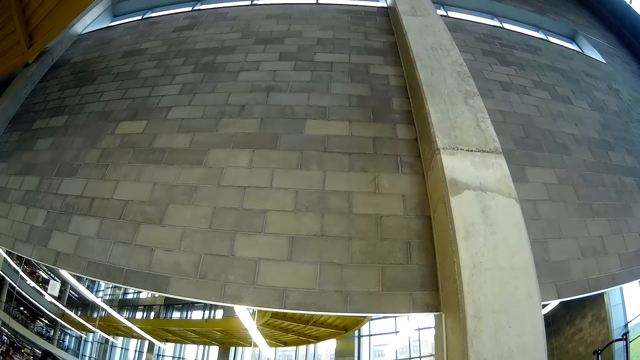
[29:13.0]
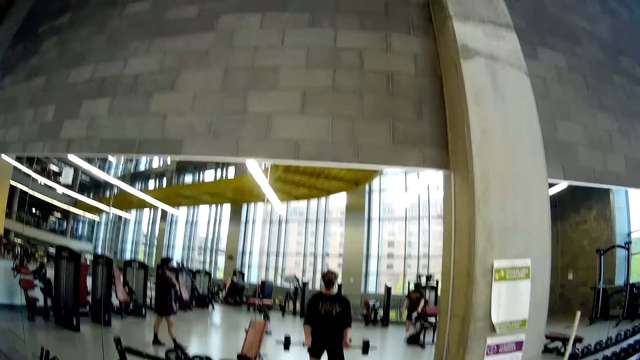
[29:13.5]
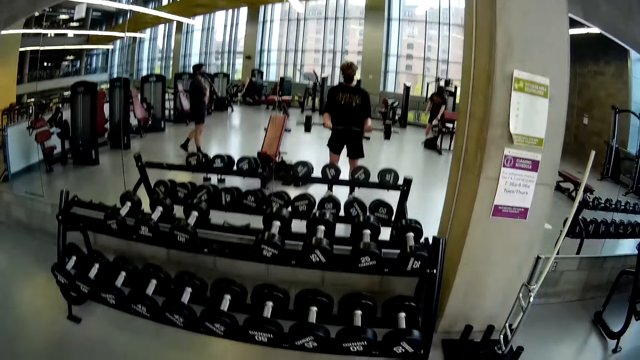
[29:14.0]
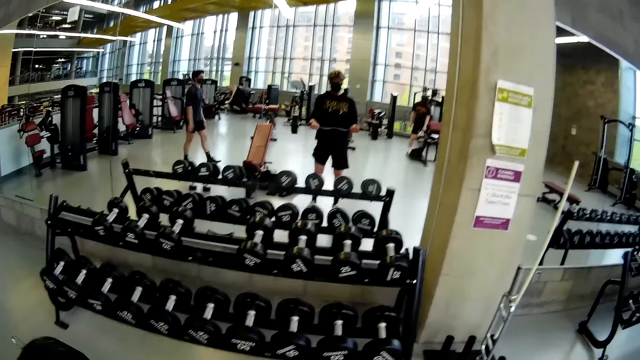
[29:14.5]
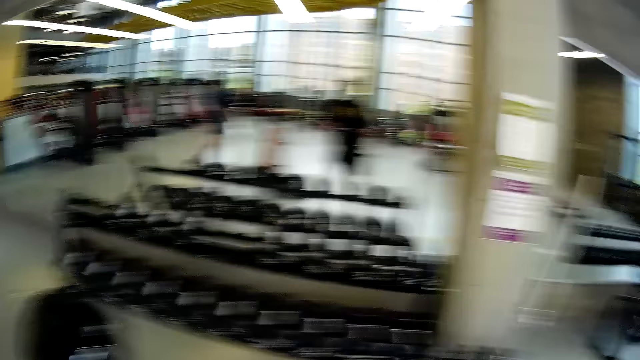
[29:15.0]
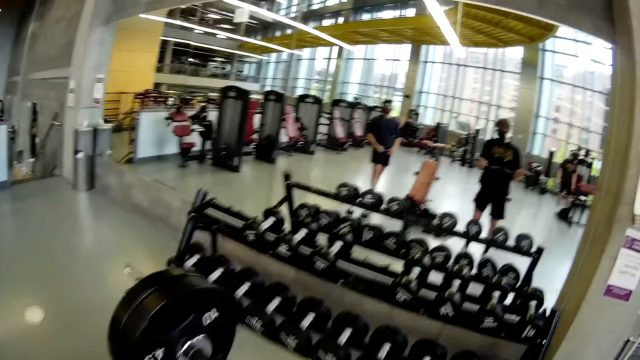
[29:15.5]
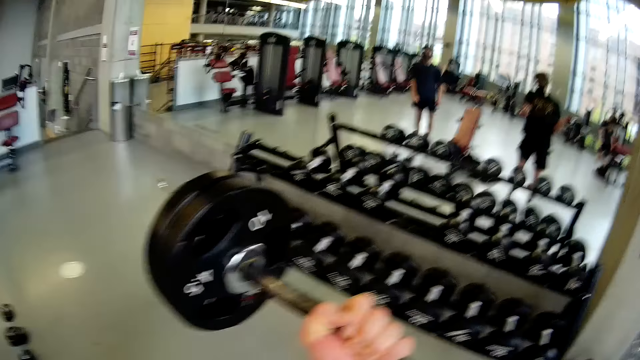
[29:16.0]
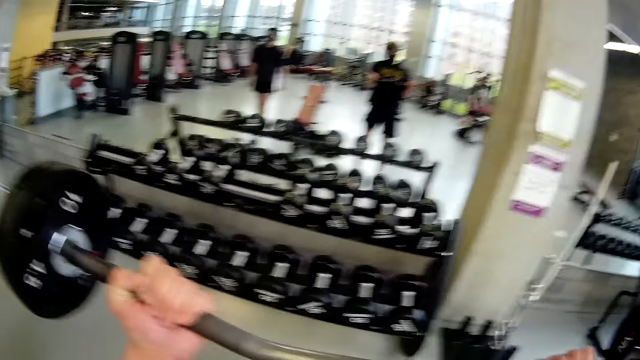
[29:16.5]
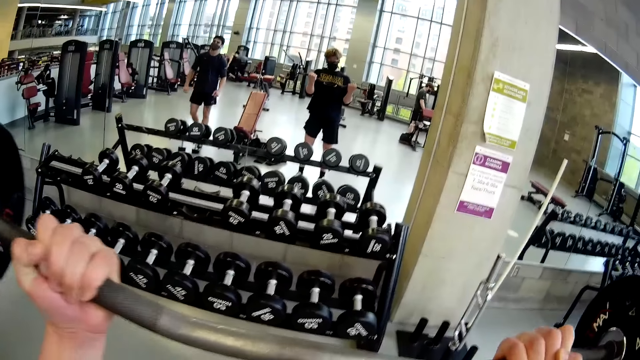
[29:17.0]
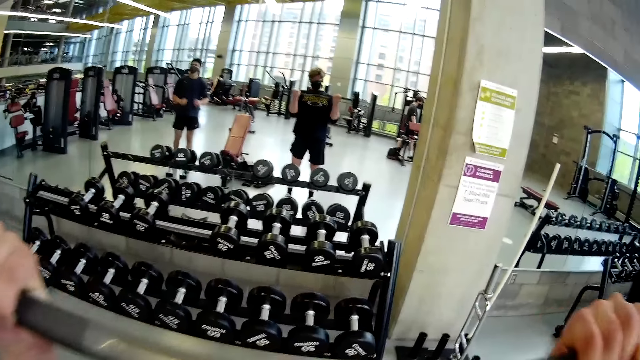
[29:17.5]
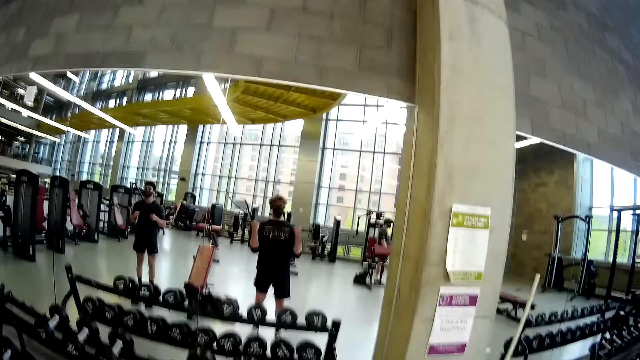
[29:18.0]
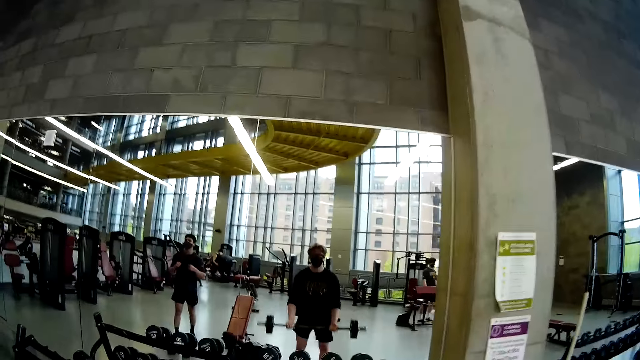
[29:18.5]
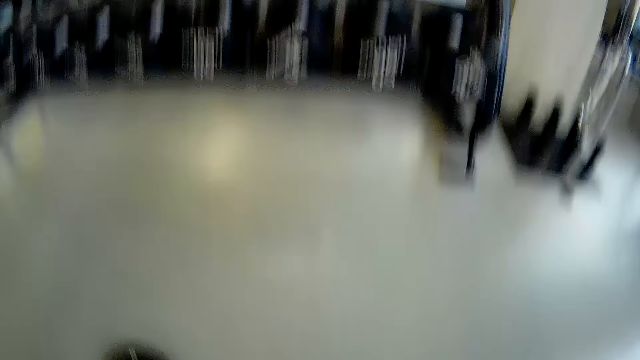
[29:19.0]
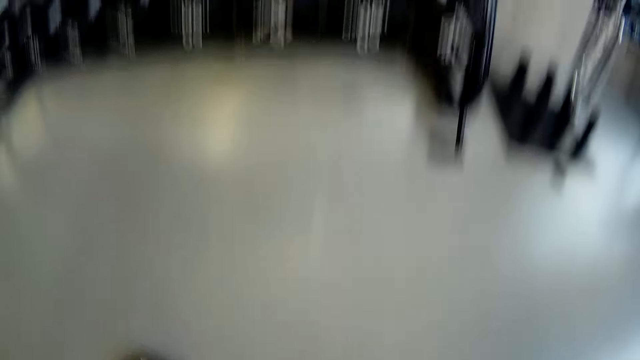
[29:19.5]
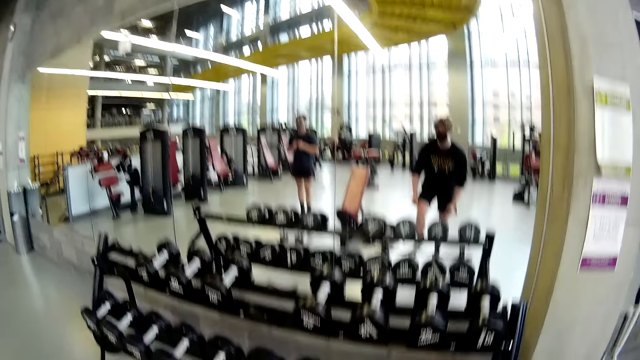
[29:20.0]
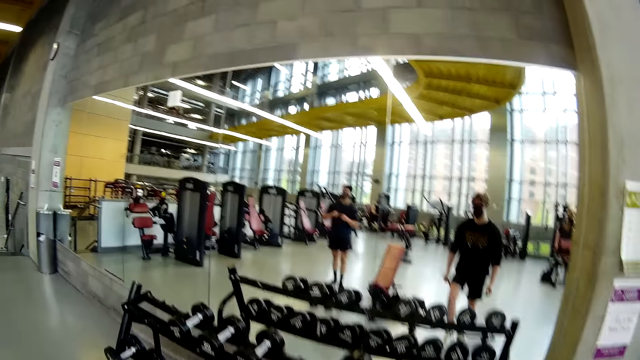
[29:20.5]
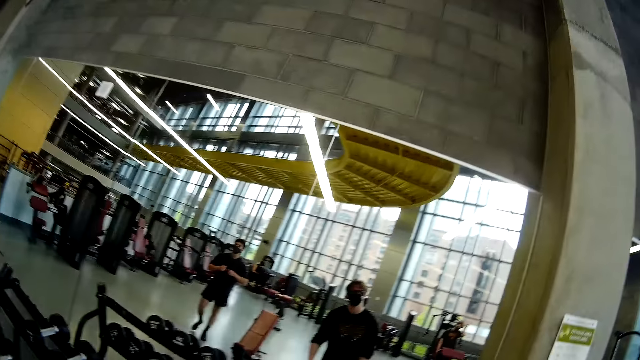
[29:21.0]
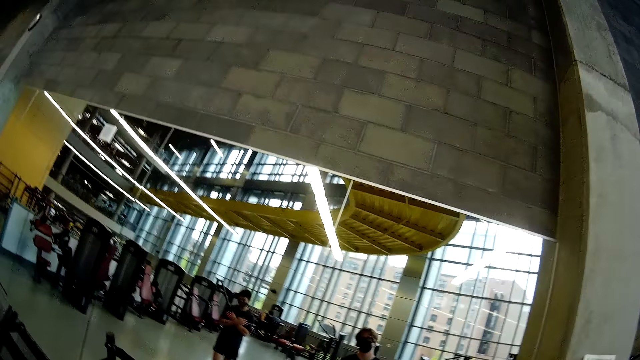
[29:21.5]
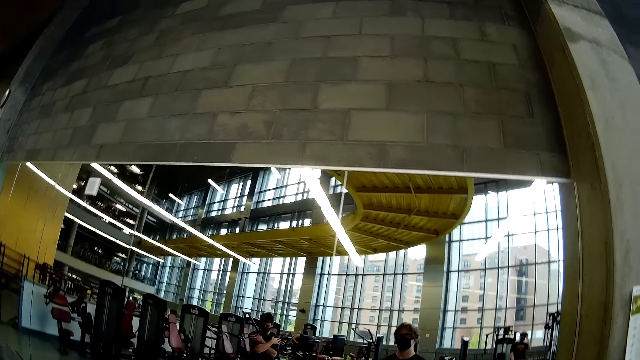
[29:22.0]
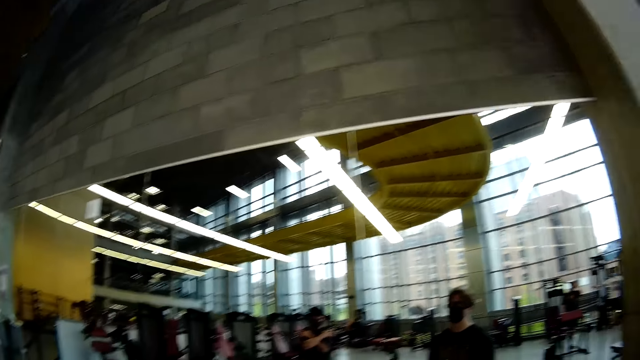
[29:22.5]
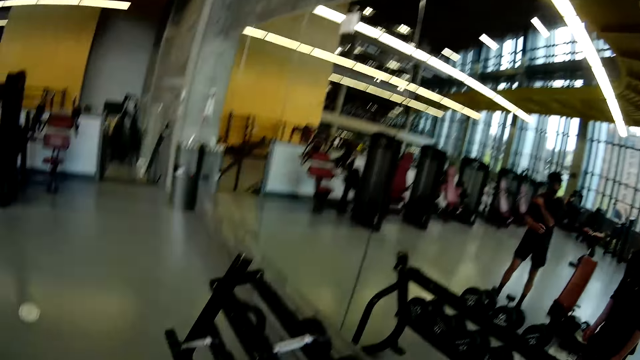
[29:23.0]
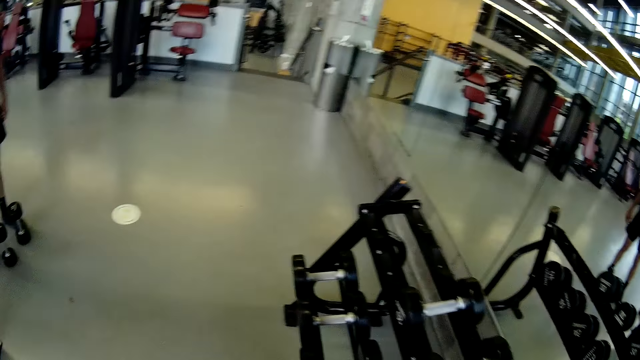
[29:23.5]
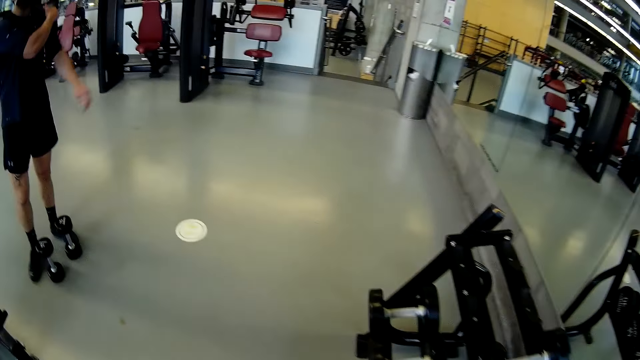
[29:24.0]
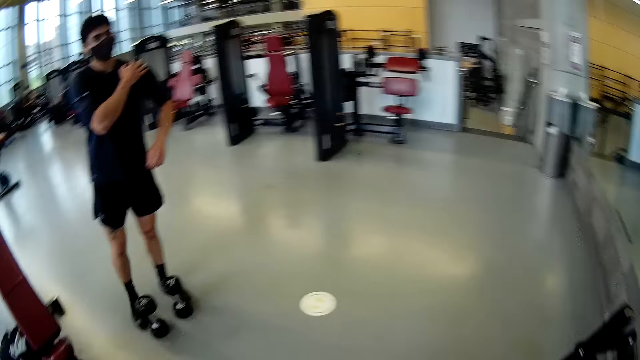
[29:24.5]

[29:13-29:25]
The camera wearer drops the barbell on the floor with both hands. They interact with the man.

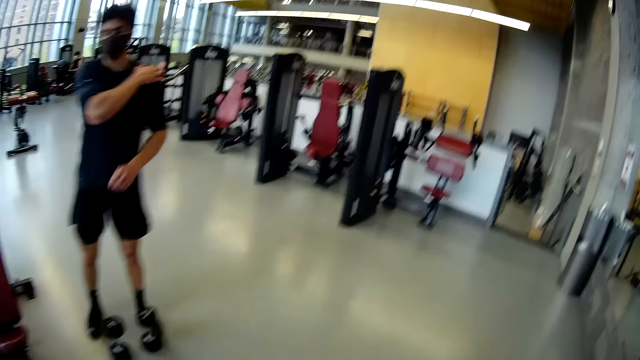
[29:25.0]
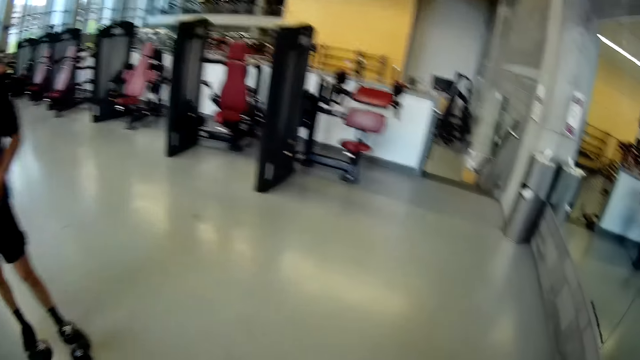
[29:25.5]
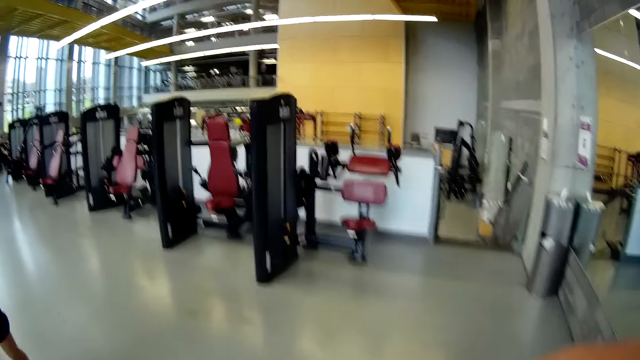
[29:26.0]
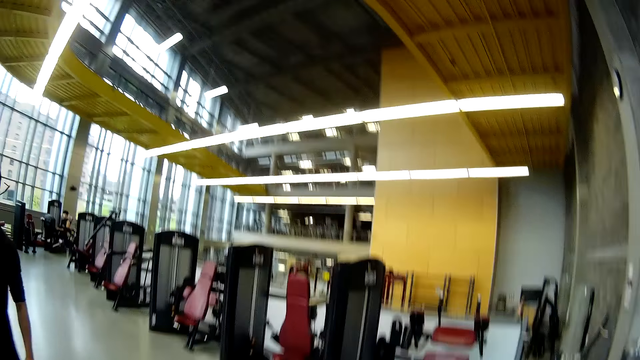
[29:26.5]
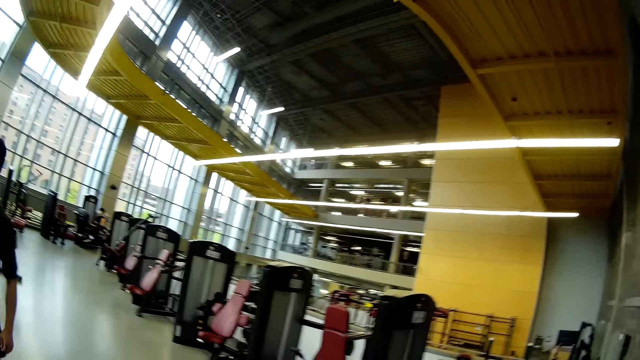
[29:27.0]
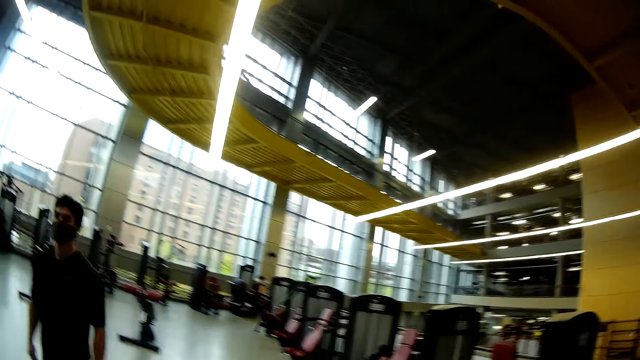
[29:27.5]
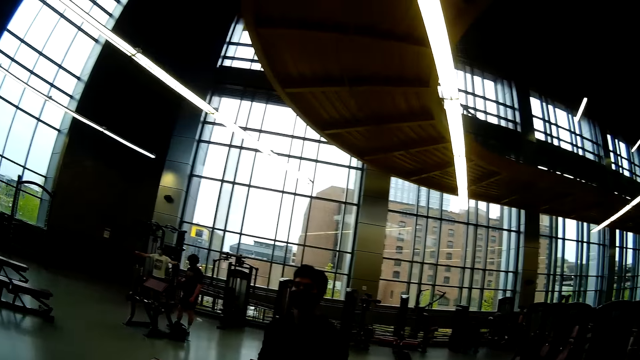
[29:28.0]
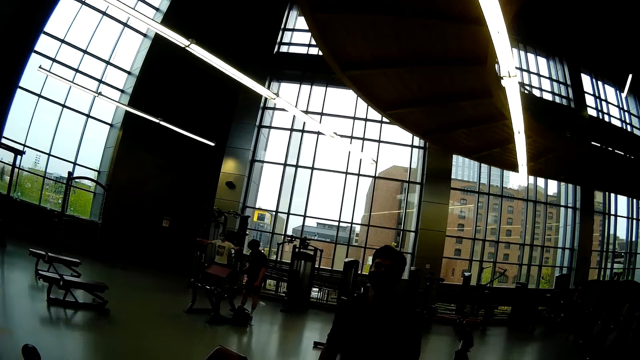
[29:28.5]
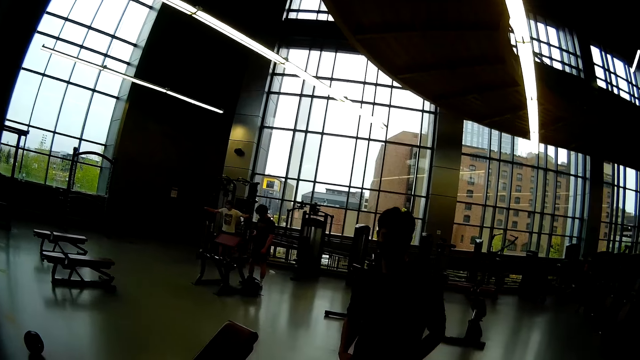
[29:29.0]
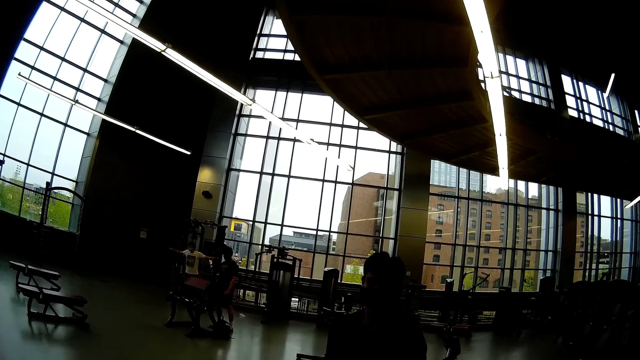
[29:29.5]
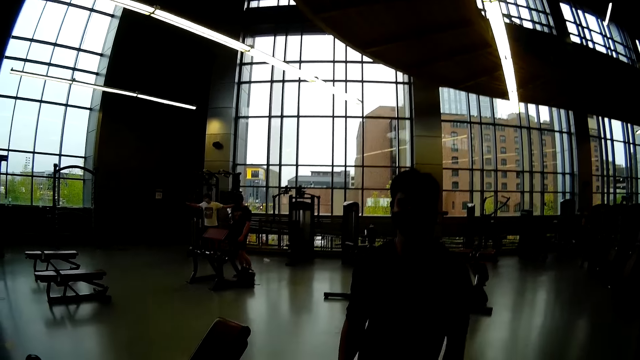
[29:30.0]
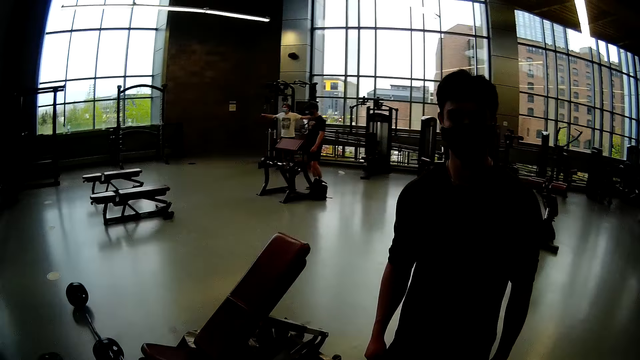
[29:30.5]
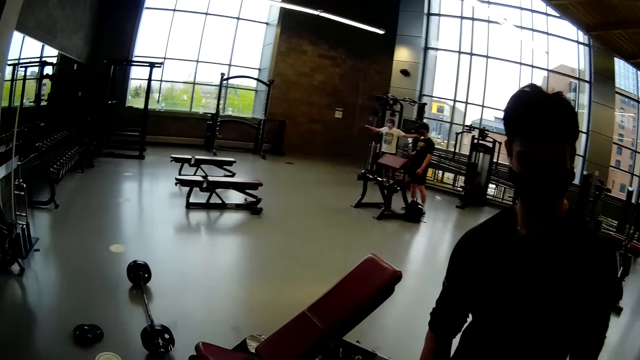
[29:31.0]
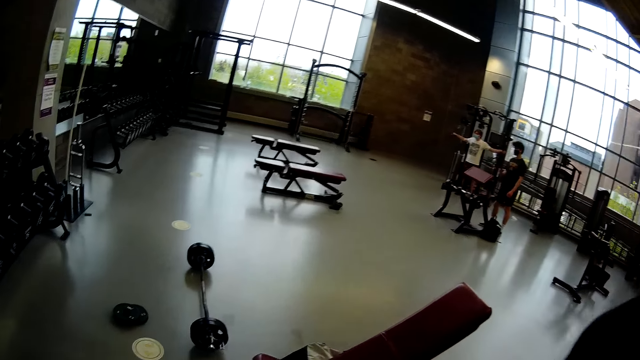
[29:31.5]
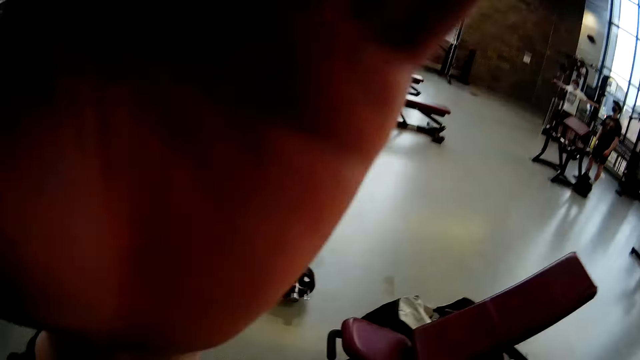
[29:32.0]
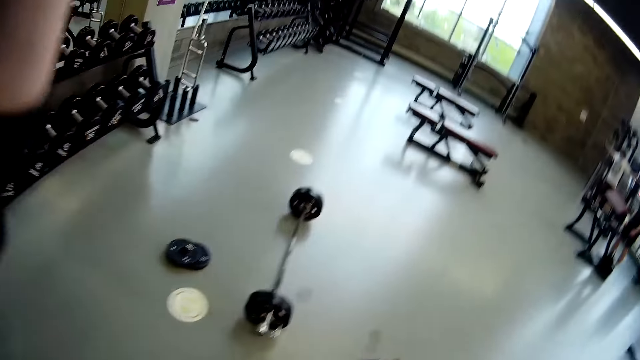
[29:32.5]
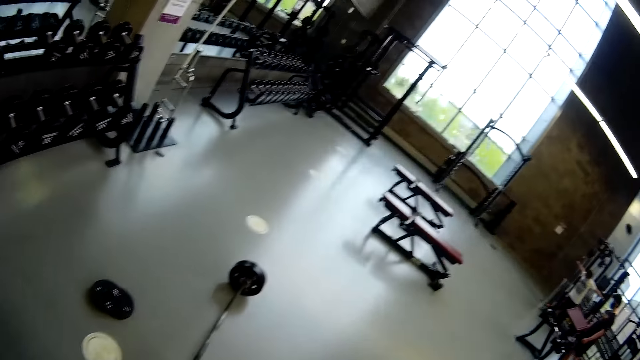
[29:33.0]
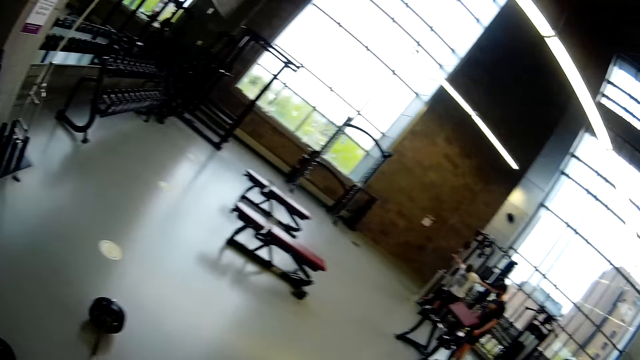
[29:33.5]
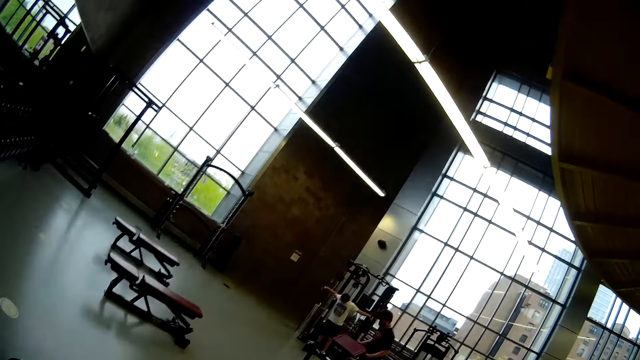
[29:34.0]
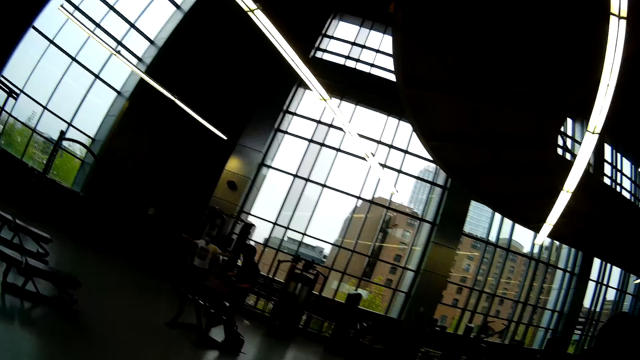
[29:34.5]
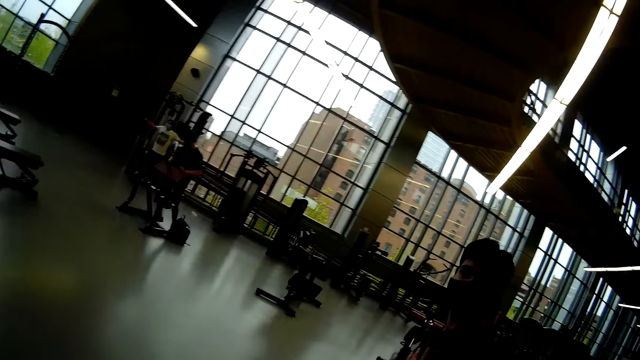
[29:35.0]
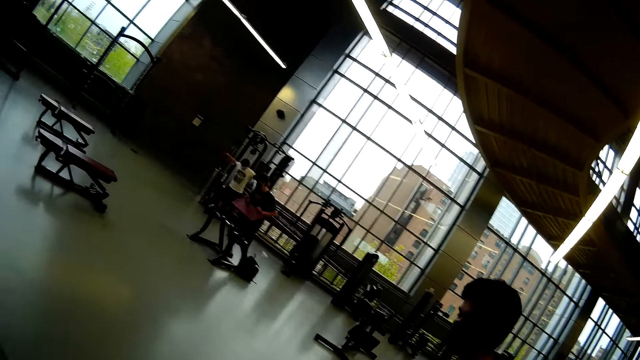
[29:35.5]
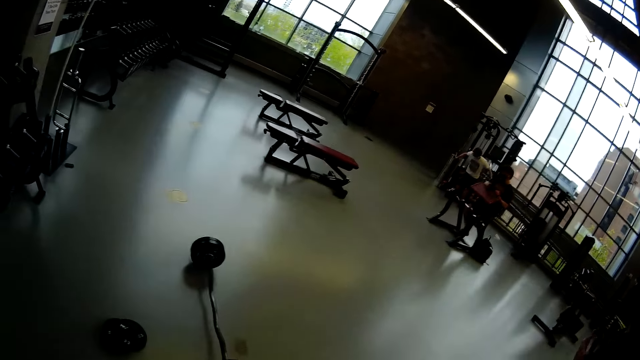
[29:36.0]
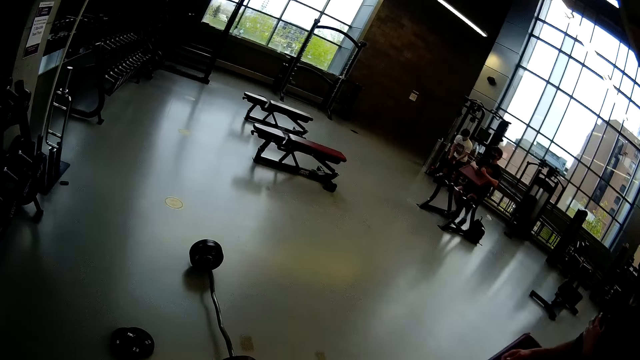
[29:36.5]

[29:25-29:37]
The camera wearer touches his hair with his left hand. He lifts up his hand.
